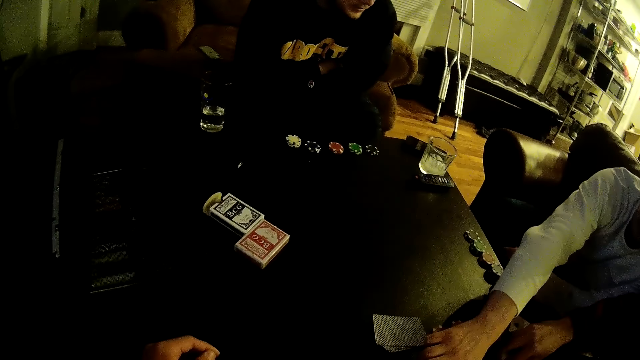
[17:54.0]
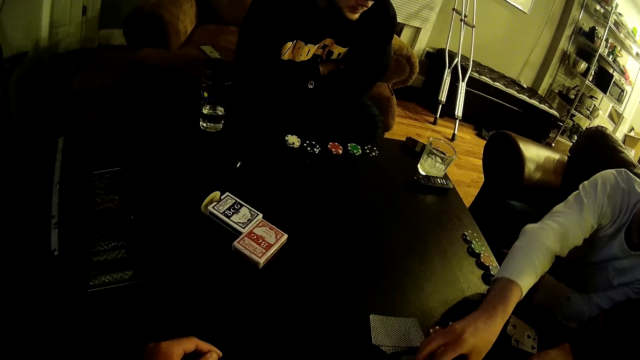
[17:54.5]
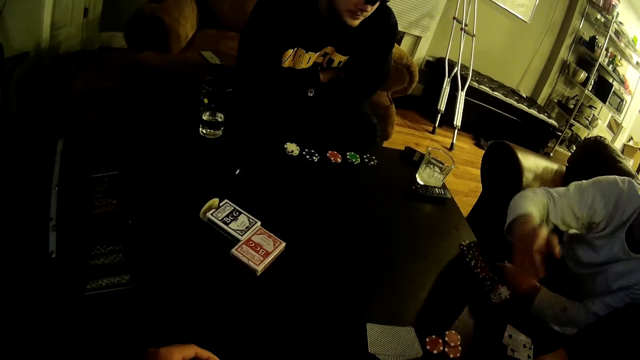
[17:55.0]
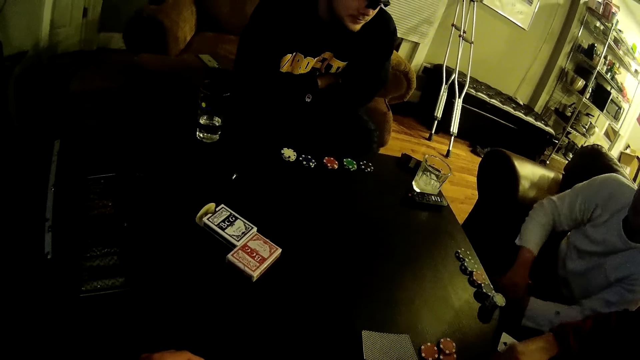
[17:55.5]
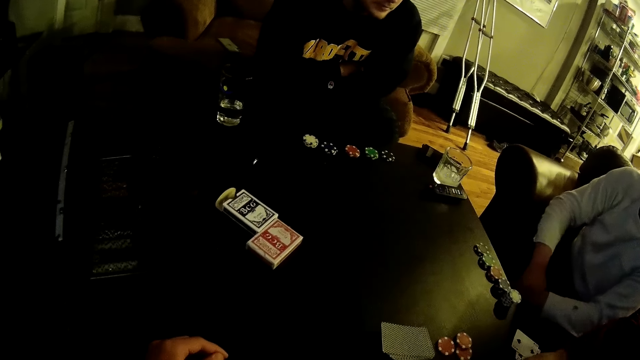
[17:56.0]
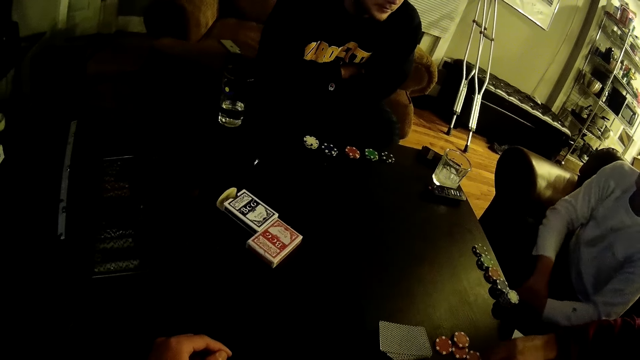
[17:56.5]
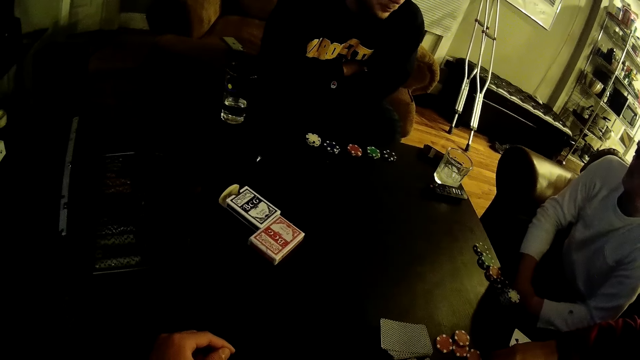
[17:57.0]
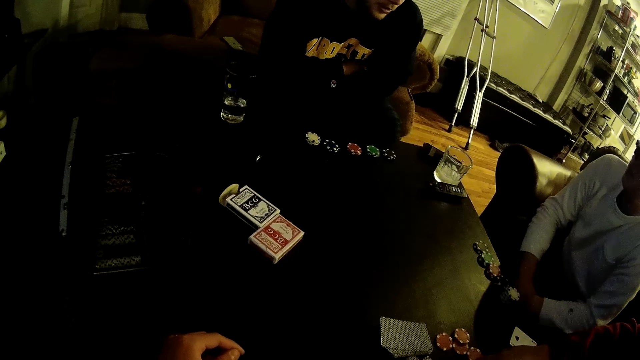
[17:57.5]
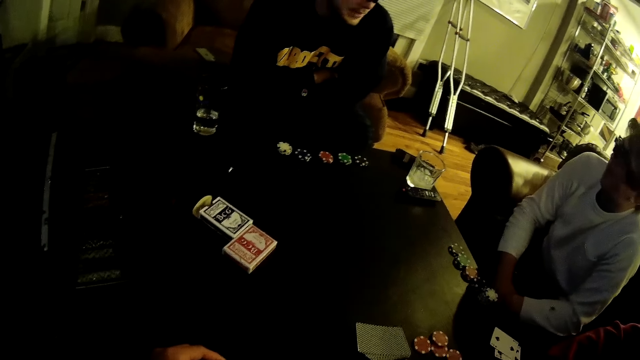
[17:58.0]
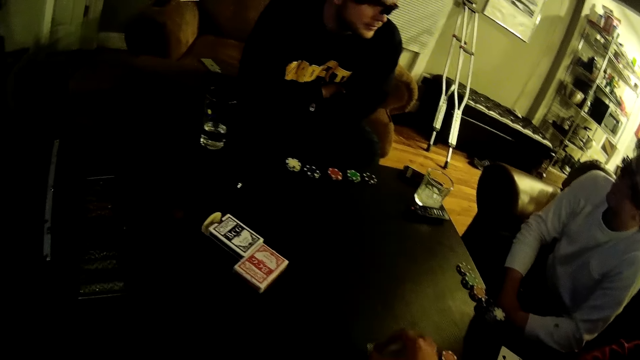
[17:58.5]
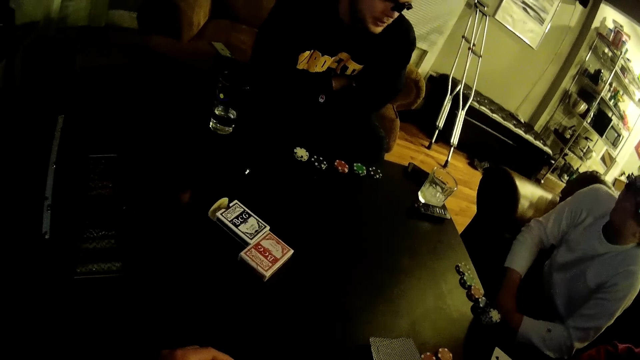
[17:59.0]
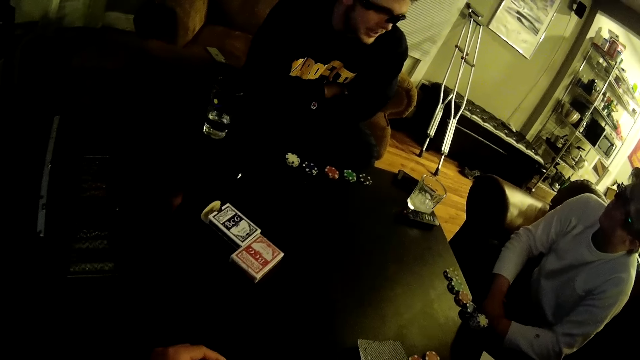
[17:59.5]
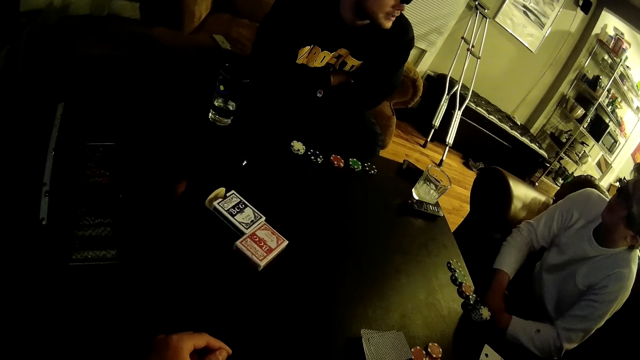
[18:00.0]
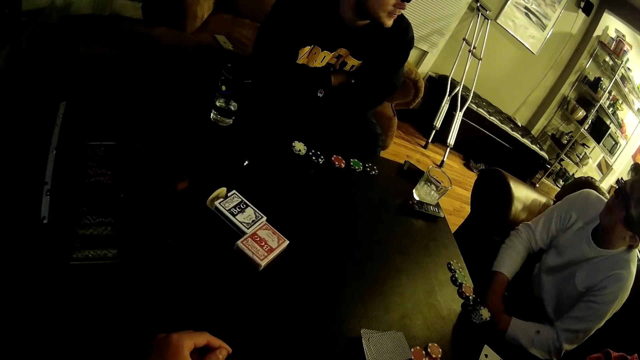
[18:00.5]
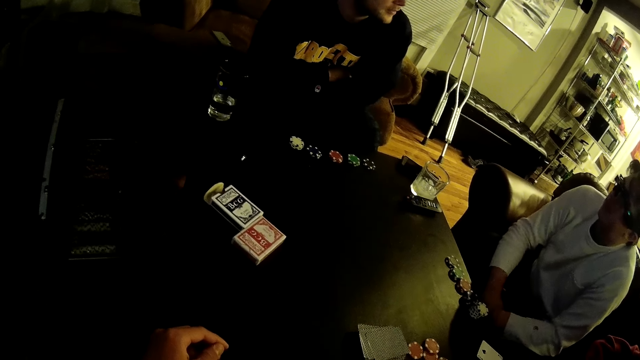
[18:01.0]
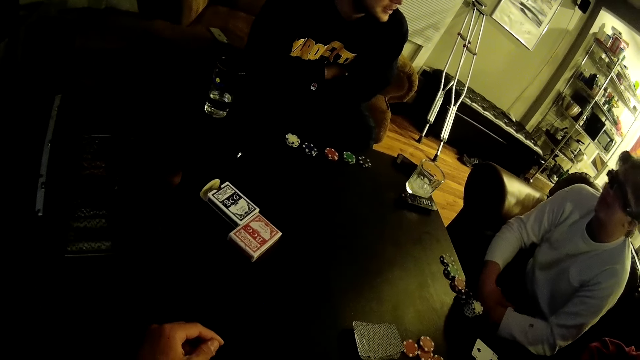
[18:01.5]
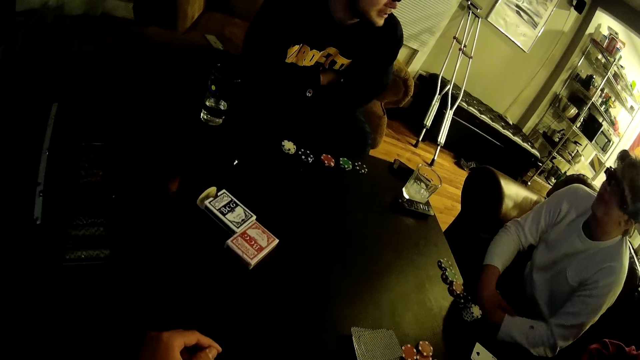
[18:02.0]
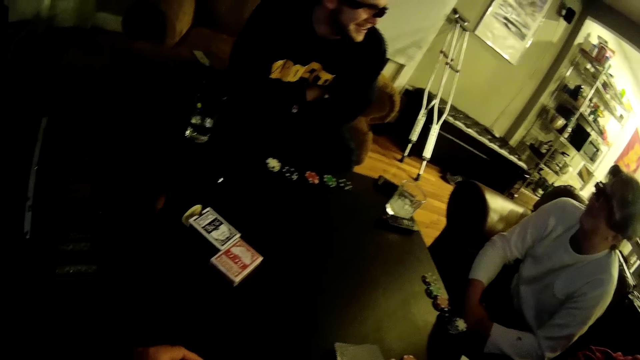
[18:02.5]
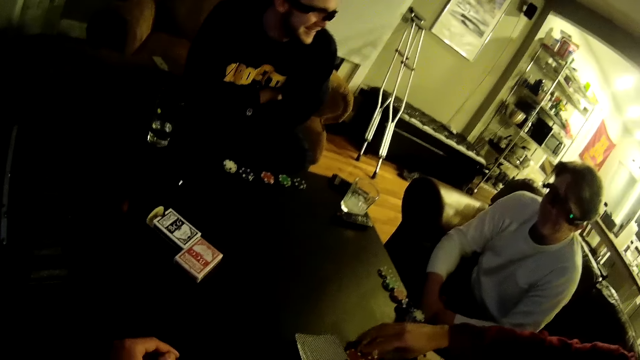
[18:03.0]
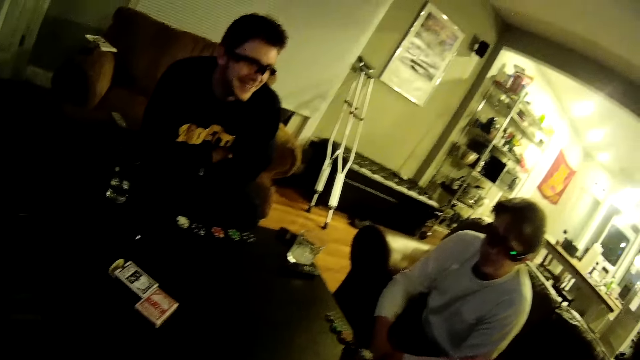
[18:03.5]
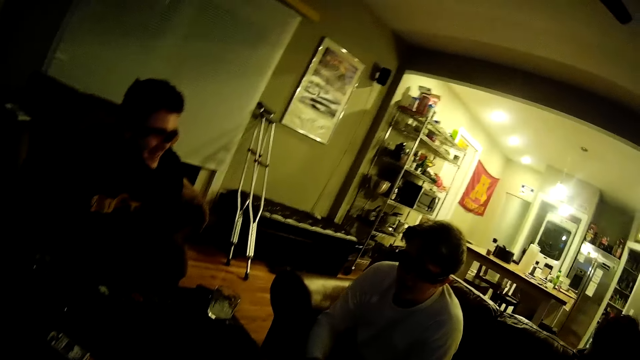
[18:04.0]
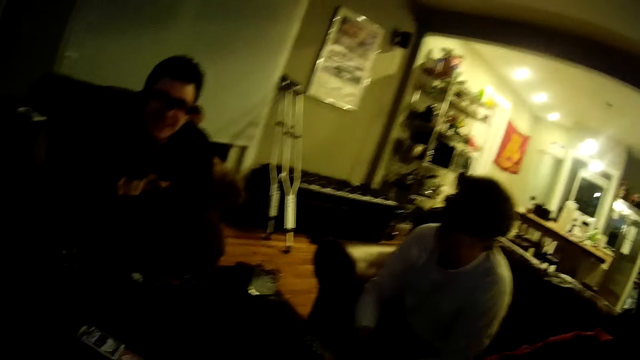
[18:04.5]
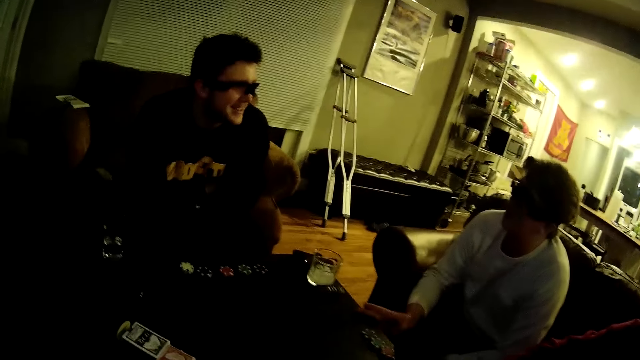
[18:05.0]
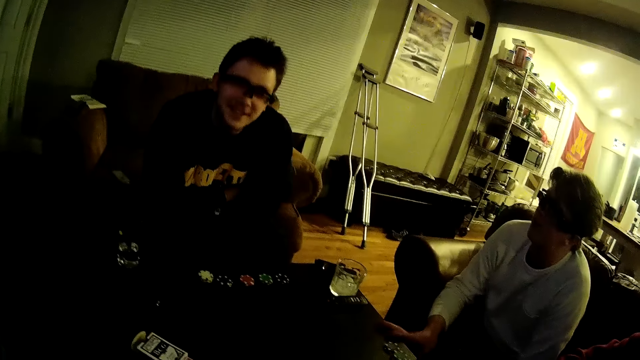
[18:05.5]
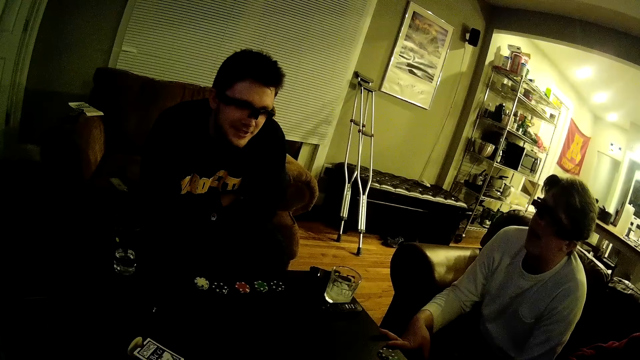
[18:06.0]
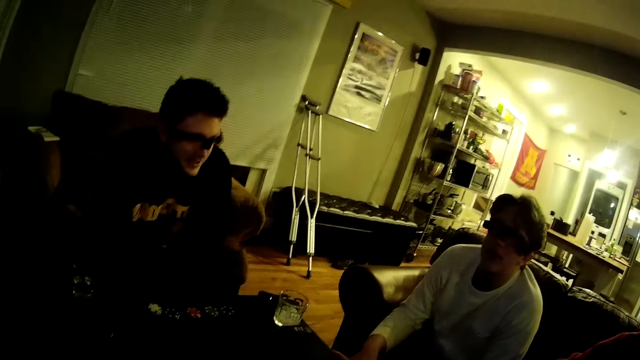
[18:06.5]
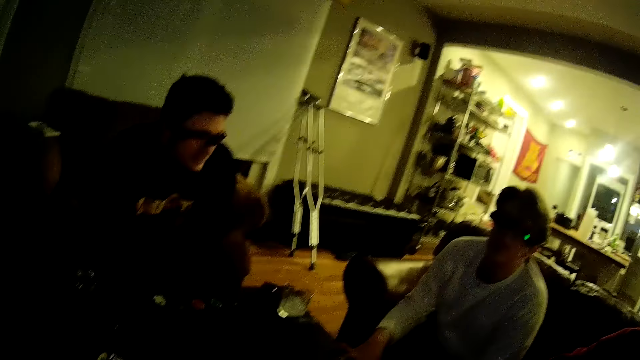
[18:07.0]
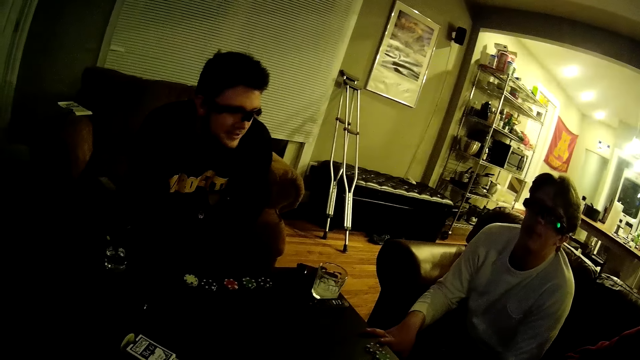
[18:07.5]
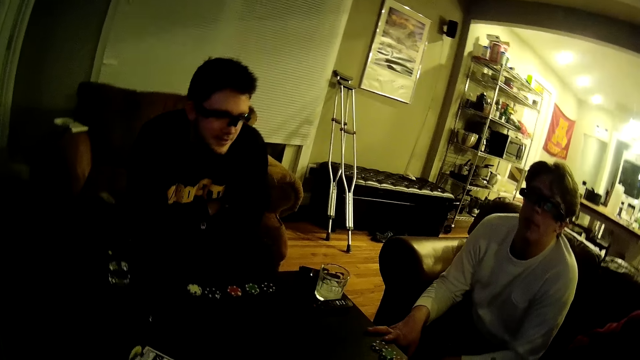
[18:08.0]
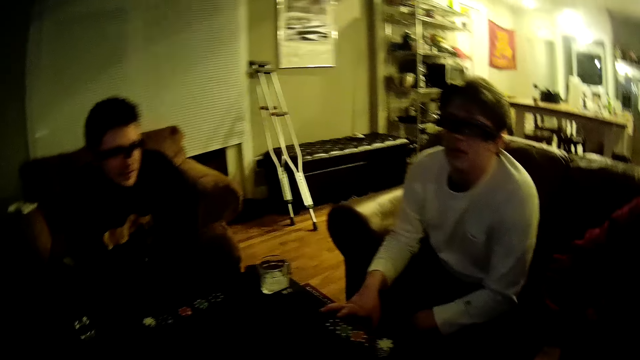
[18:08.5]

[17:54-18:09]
A man picks up some poker chips on the table with his right hand. Another man touches some poker chips on the table with his right hand. A man drops cards on the table and removes his hand from the table. The camera wearer touches the cards on the table with his right hand. The first man picks up some poker chips on the table with his right hand. The camera wearer looks around. He talks with the second man and a third man.

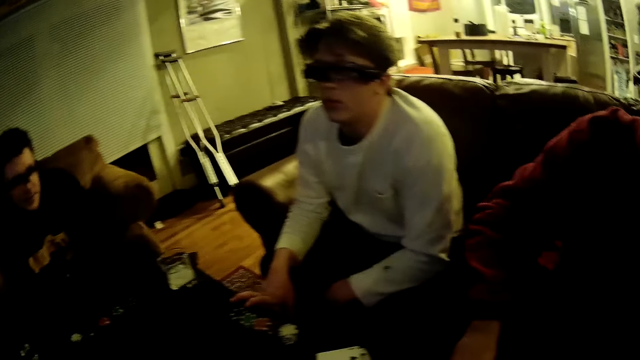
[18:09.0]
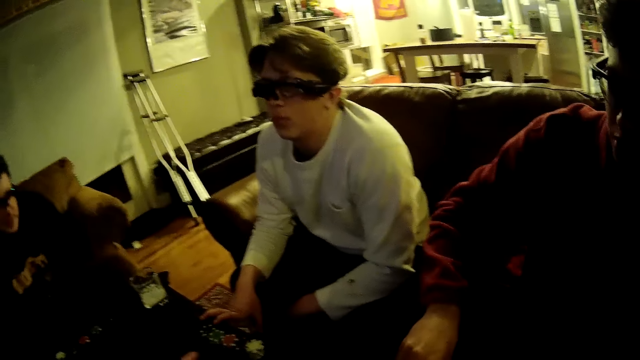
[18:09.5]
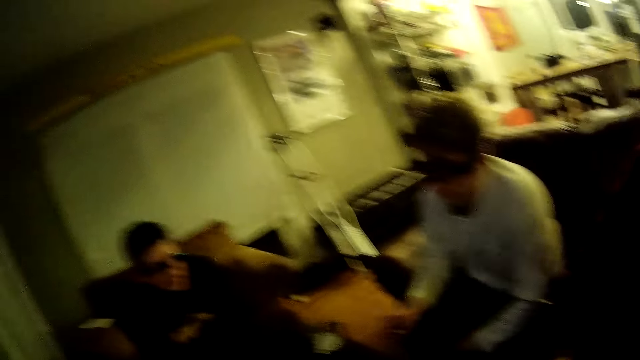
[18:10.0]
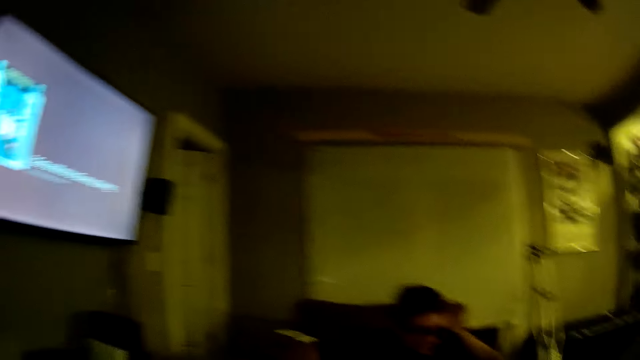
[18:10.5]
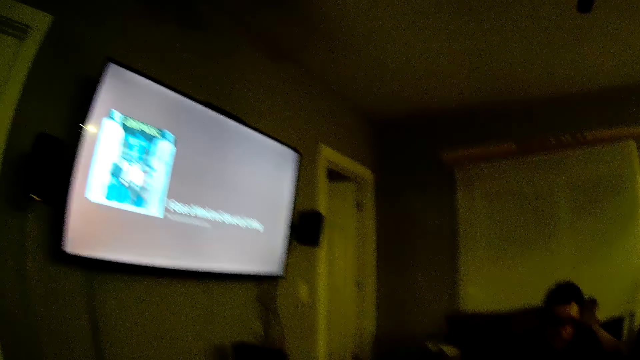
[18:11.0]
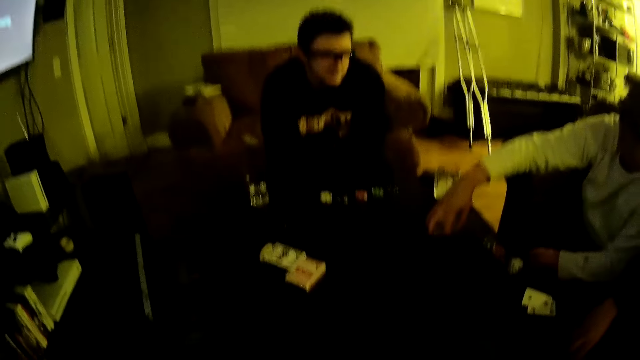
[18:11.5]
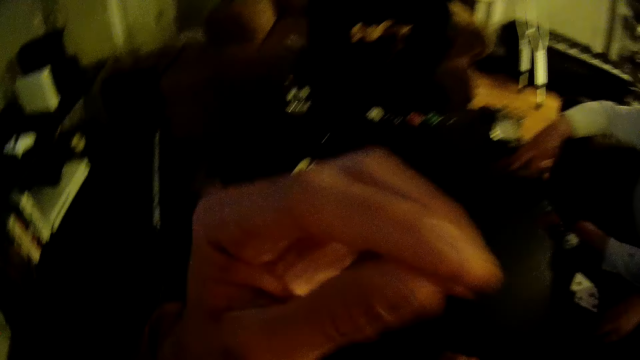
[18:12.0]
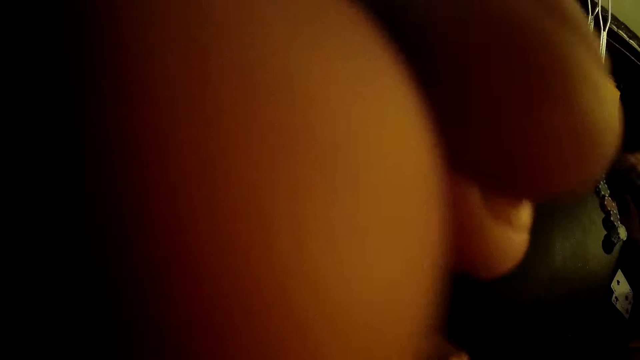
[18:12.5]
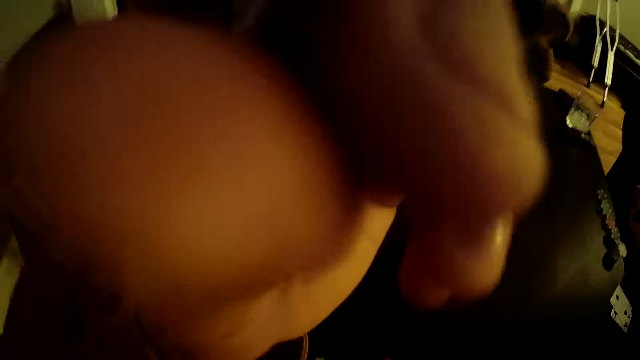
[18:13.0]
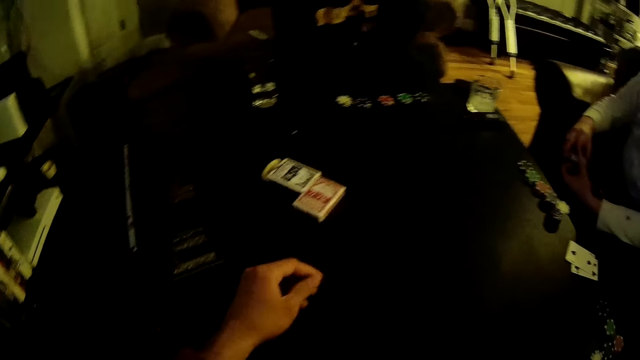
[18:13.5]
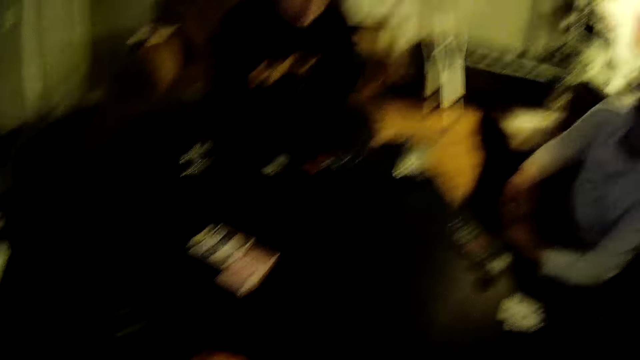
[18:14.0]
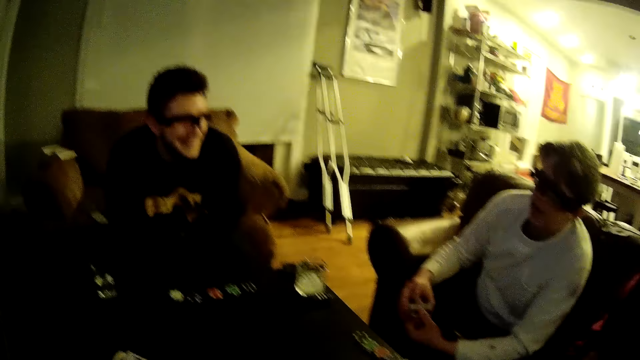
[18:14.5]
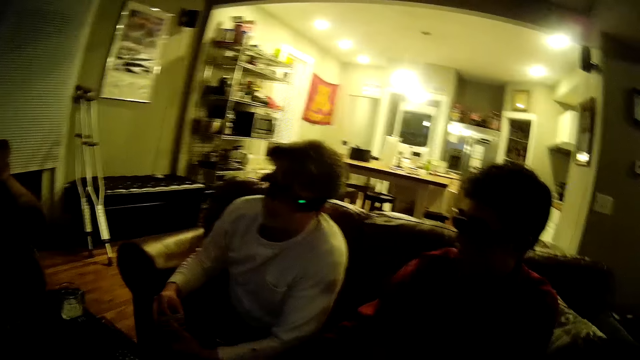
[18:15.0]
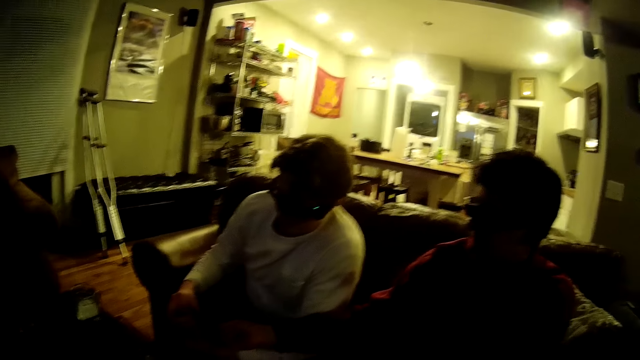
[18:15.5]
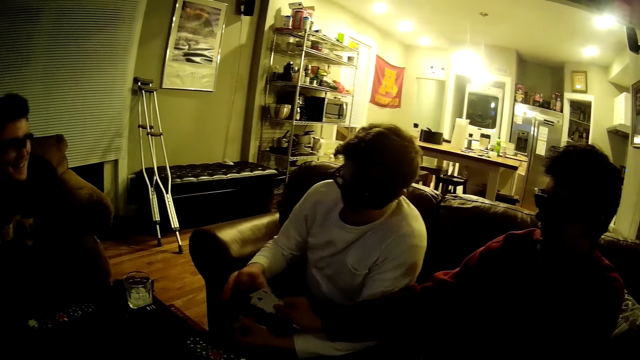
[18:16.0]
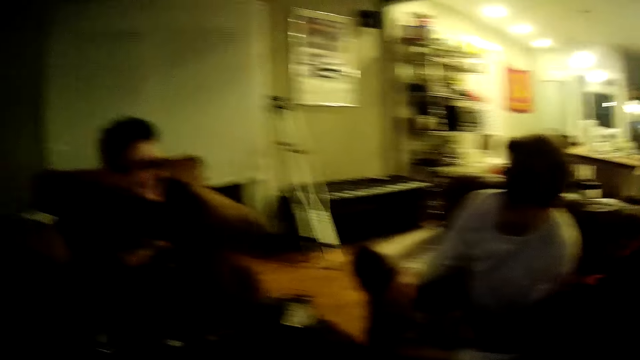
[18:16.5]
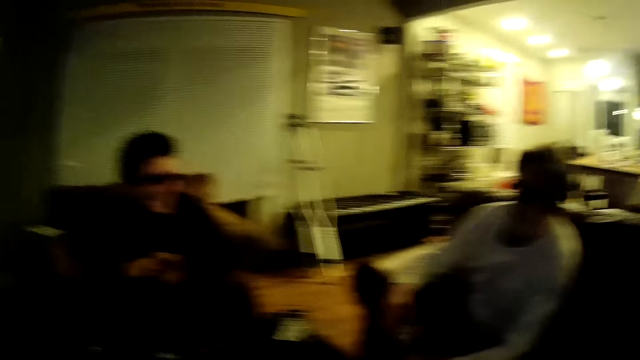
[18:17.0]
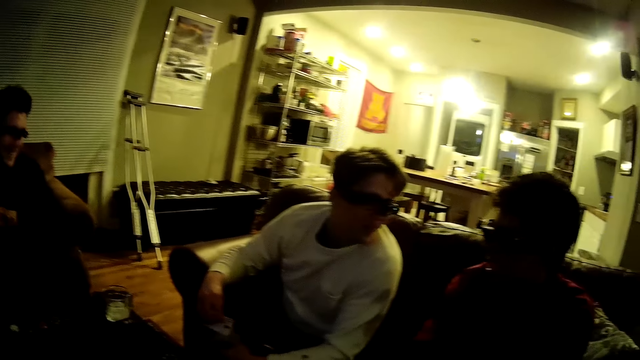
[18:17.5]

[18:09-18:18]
The man picks some cards on the table with his right hand. The camera wearer touches his head with his left hand. He raises his hand and drops his hand. The man holds the cards with both hands. The camera wearer looks around. Another man gives some cards to a third man.
